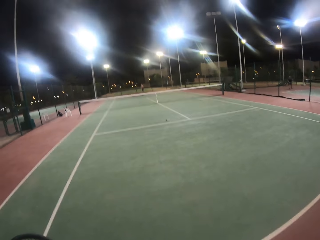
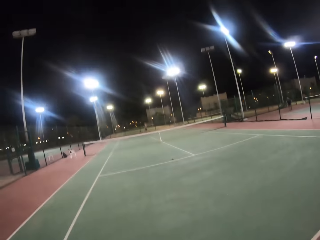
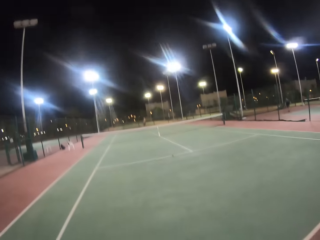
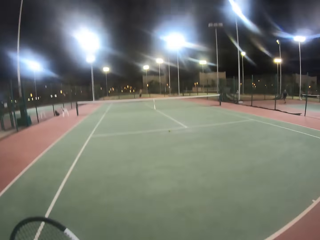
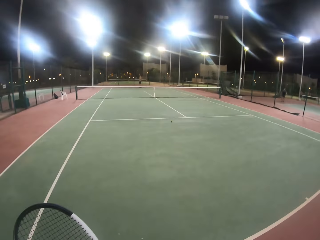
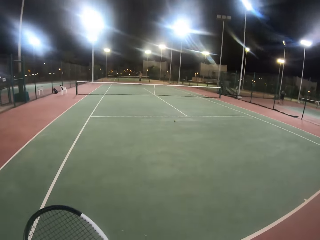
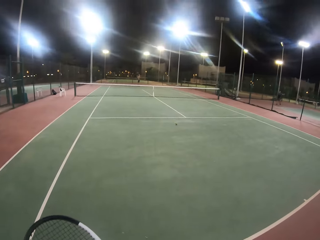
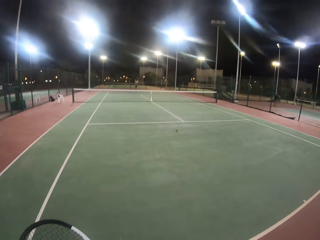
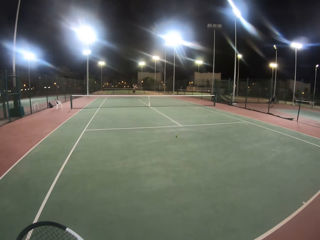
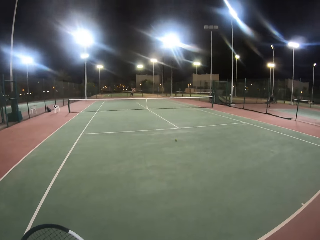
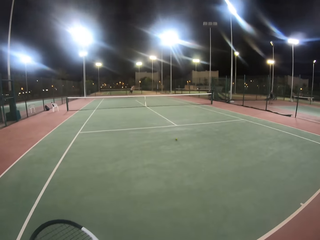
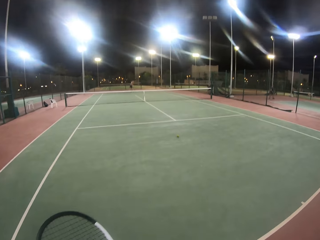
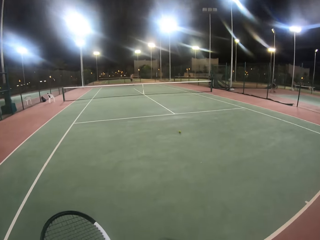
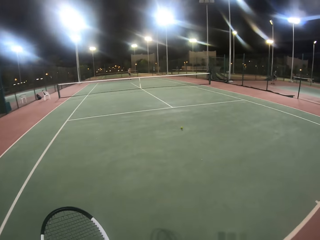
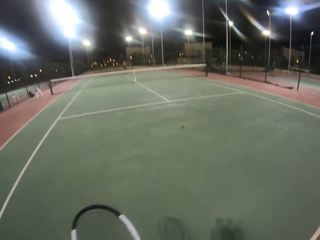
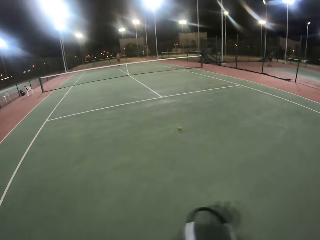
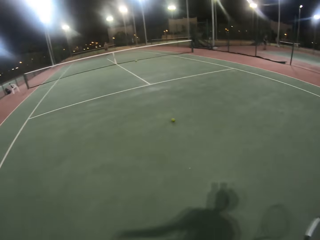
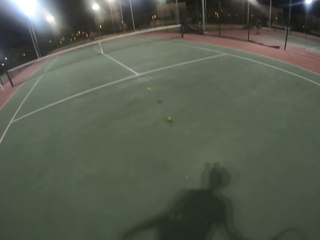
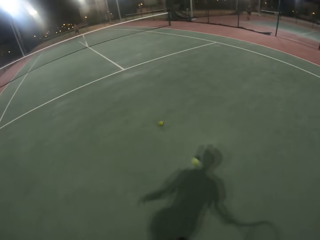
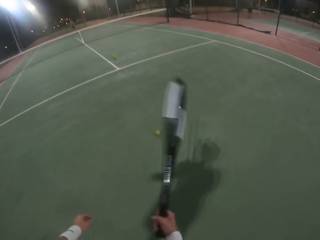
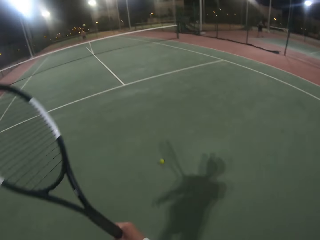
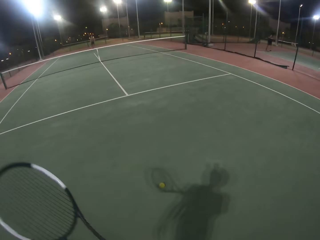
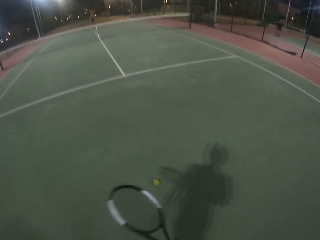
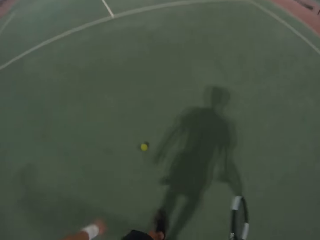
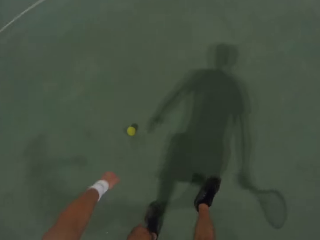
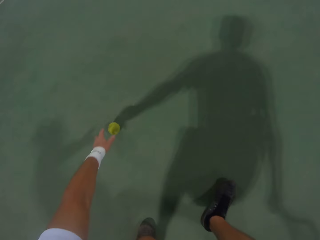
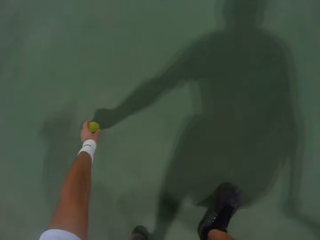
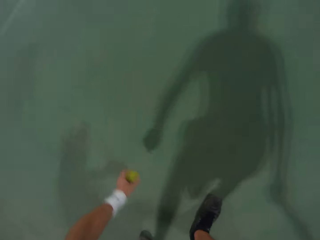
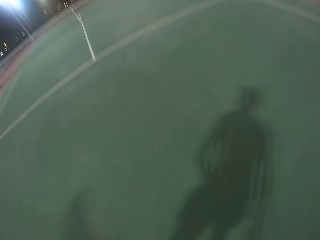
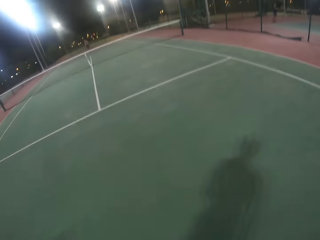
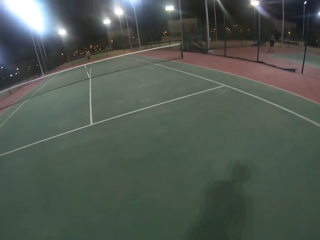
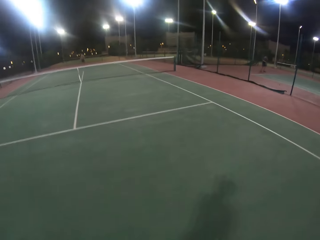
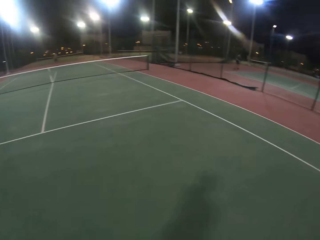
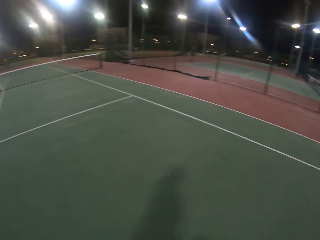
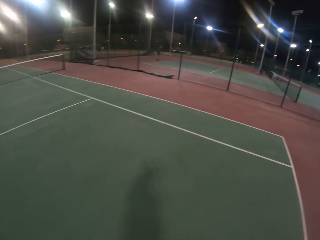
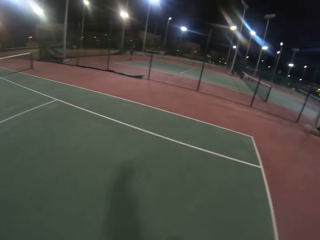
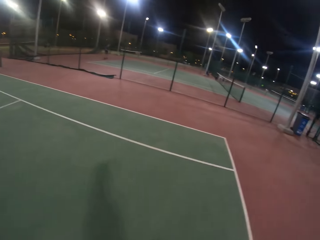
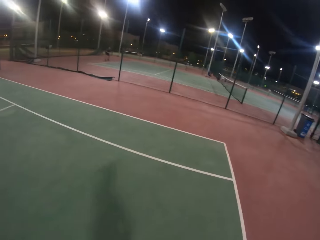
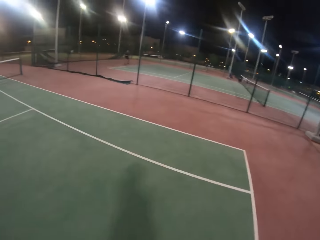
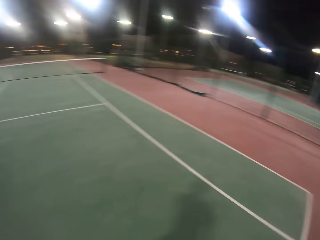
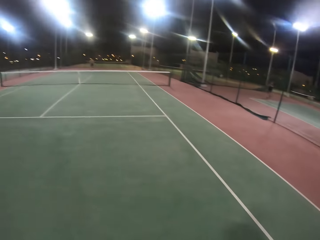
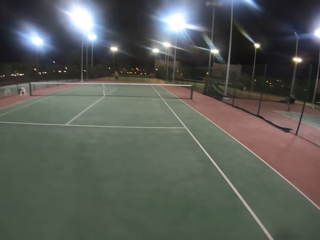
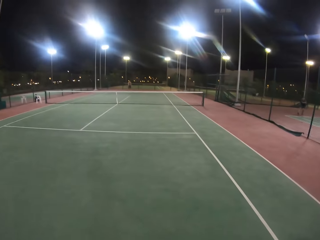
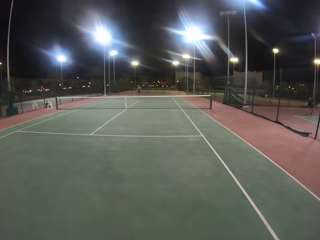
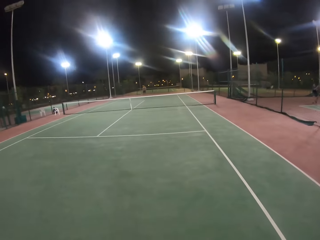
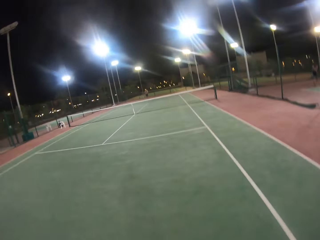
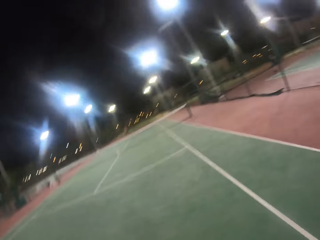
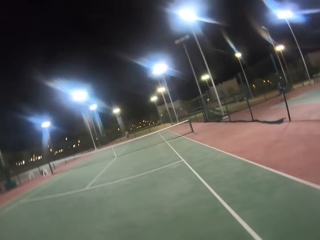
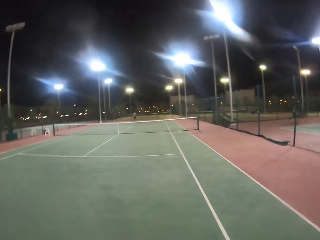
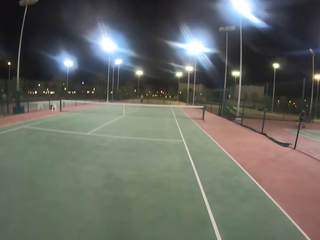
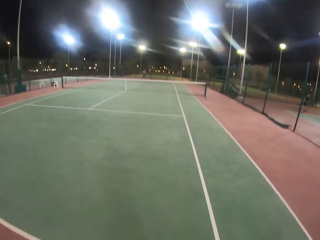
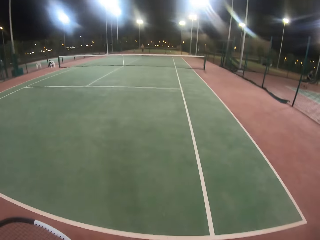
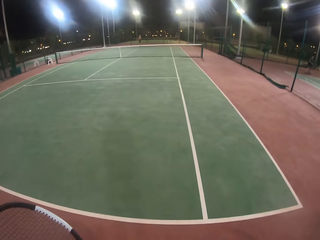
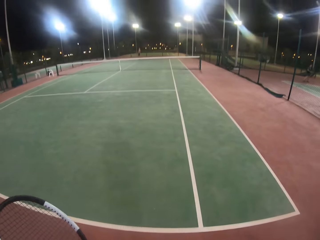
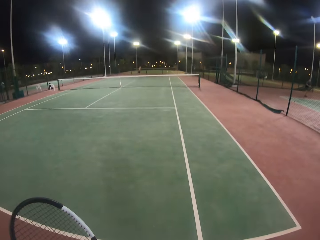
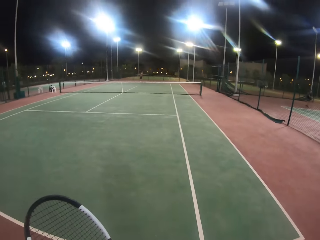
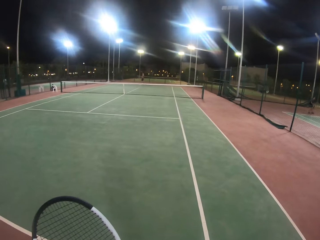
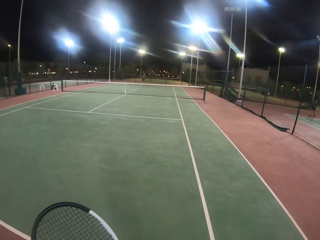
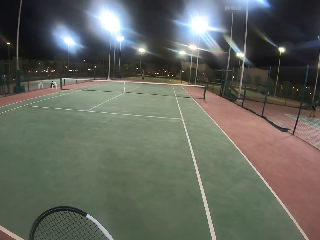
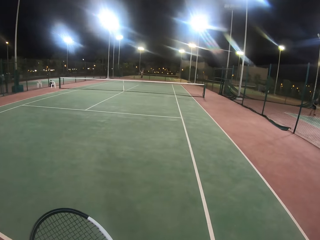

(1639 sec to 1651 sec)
A person hits a ball with a racket. The camera wearer hits the ball with the racket. They pick up the ball from the ground and walk in the badminton court. The person hits the ball with the racket. The camera wearer hits the ball with the racket.

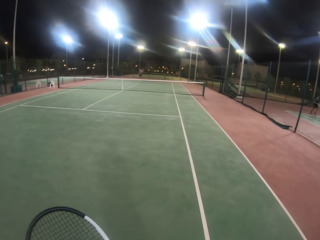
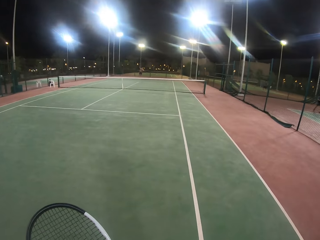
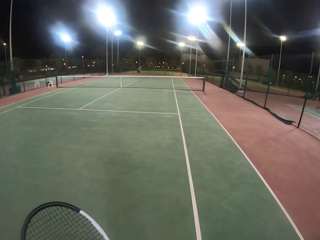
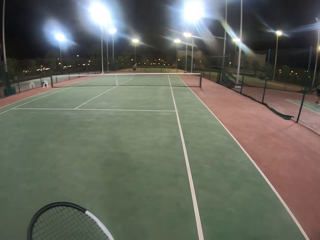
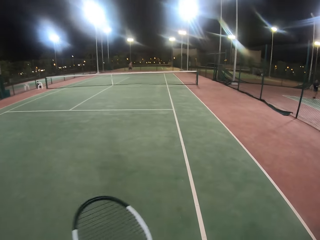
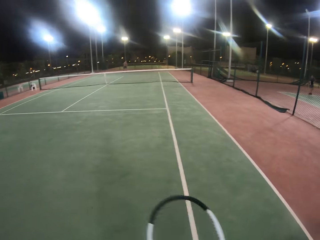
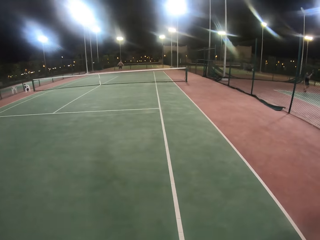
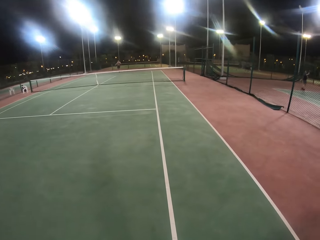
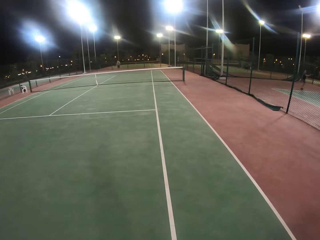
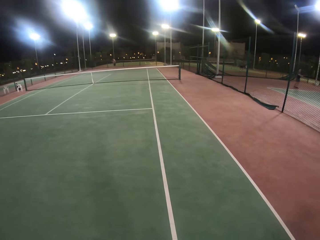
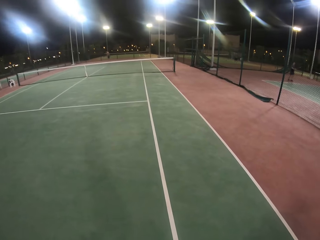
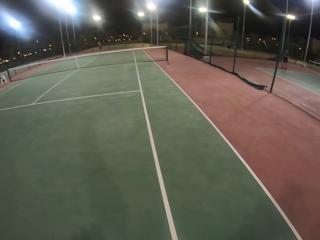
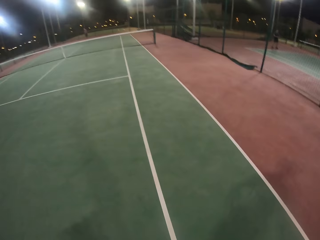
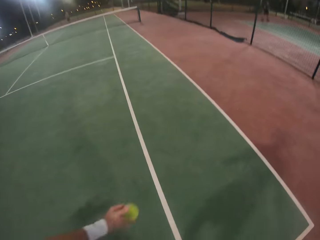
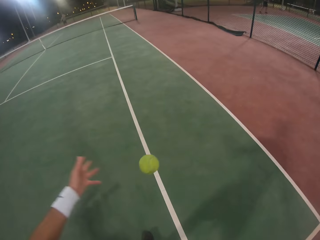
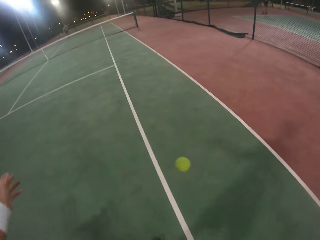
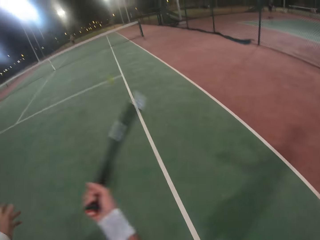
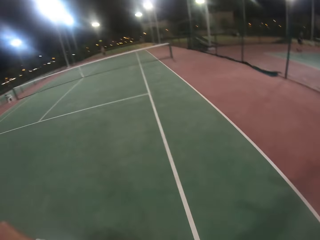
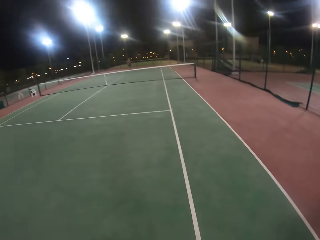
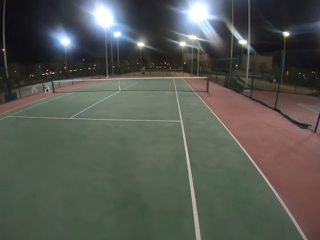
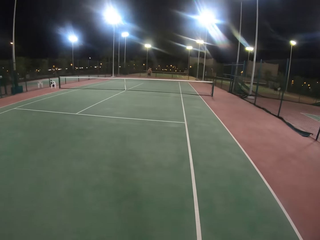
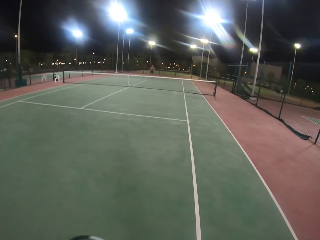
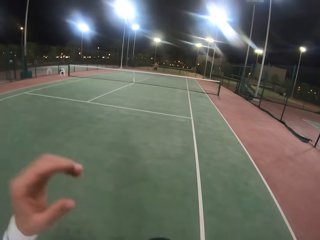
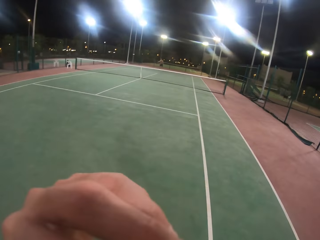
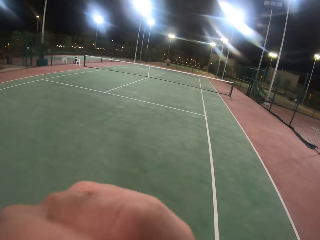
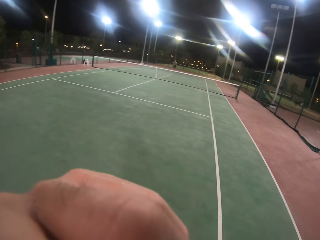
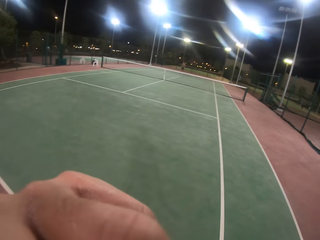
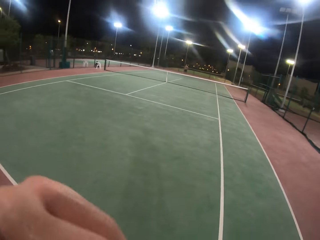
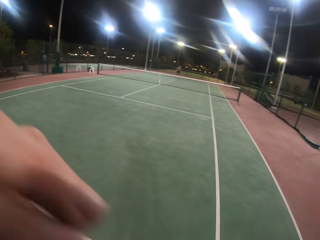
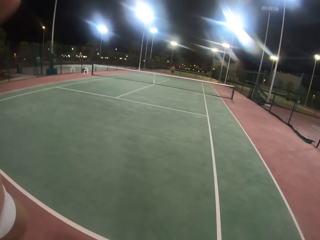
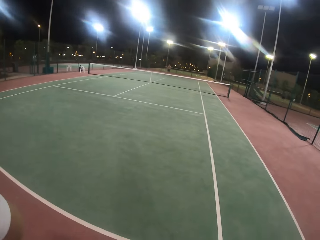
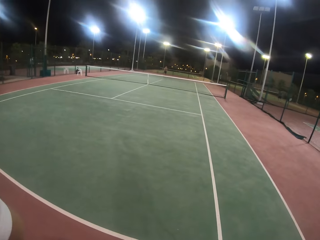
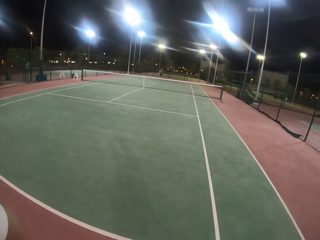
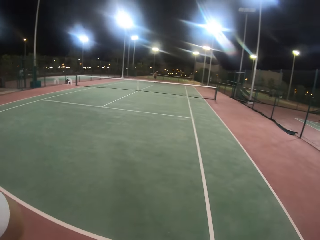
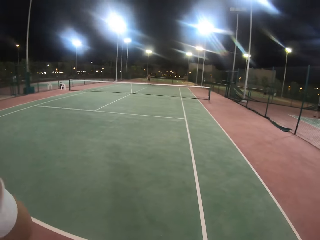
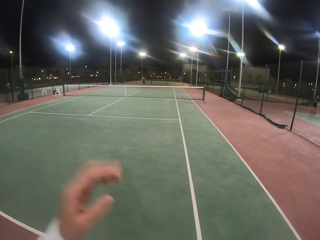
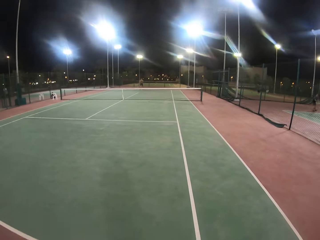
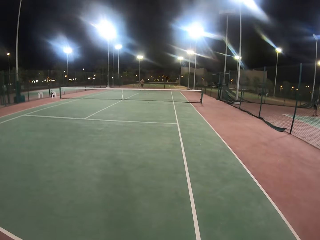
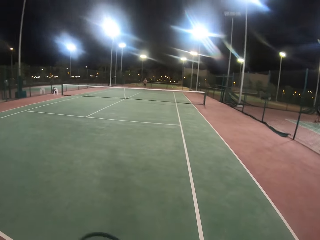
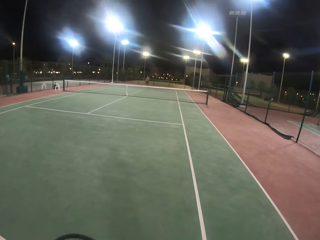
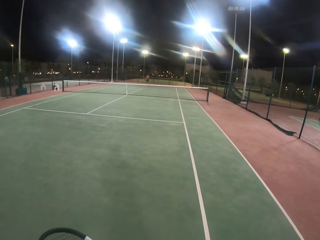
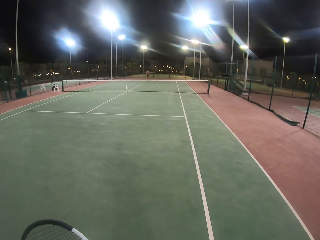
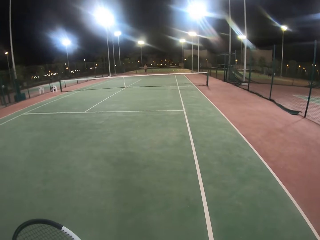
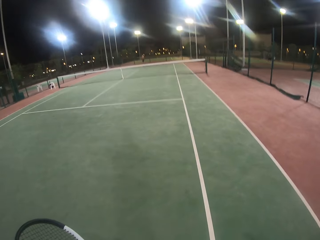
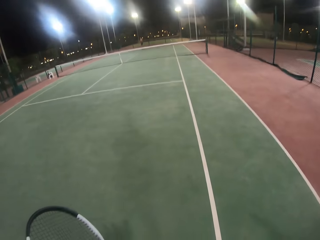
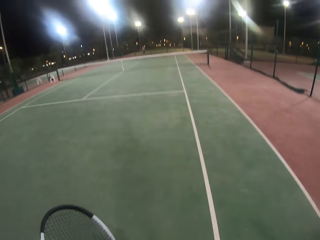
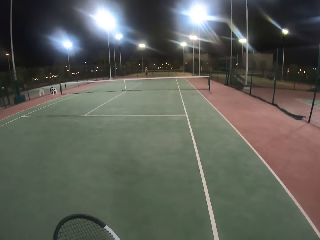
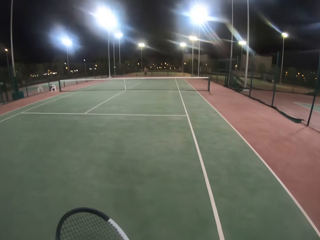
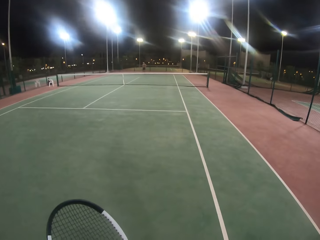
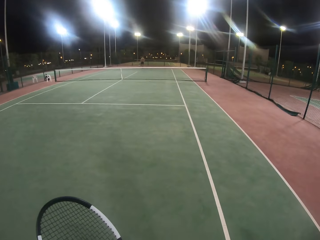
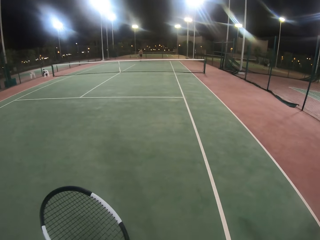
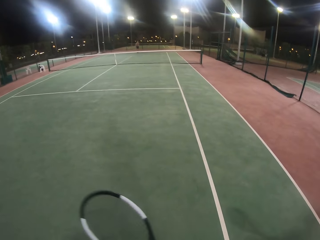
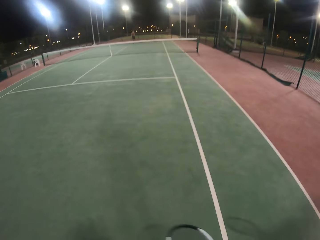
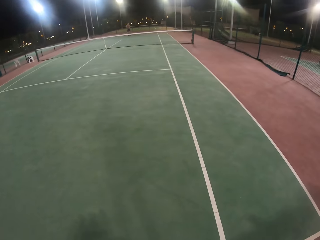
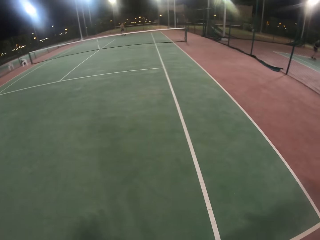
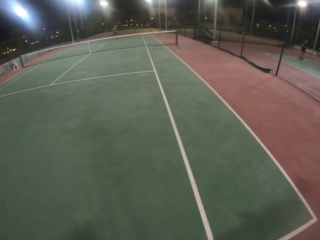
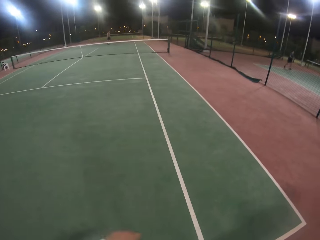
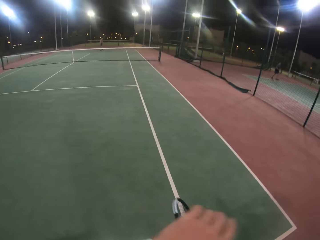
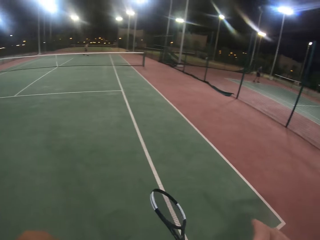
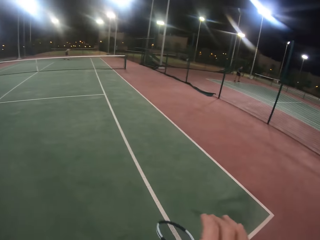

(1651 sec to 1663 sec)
A person hits a ball with a racket. The camera wearer hits the ball with the racket. They touch the face. They adjust a camera. They look around. They raise the hand.
